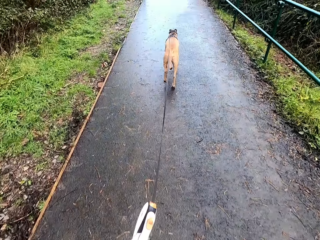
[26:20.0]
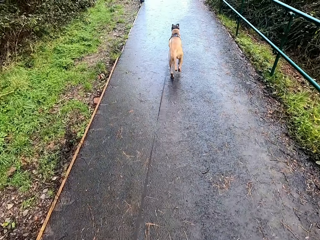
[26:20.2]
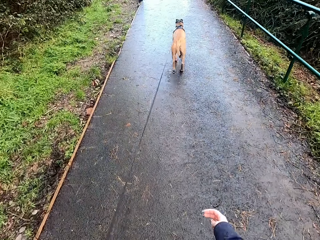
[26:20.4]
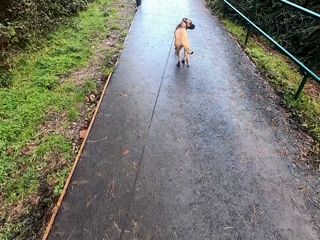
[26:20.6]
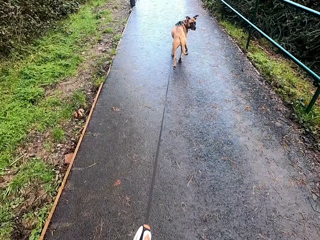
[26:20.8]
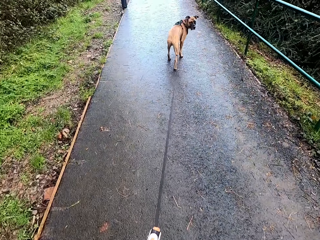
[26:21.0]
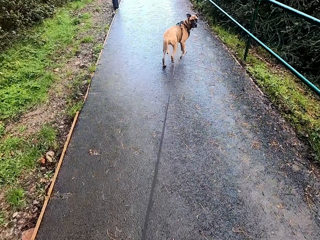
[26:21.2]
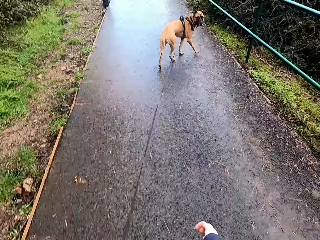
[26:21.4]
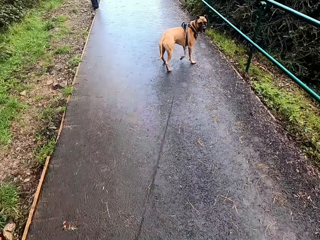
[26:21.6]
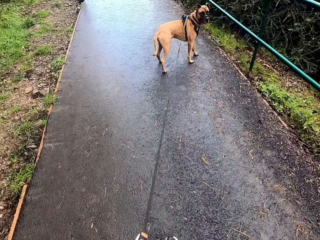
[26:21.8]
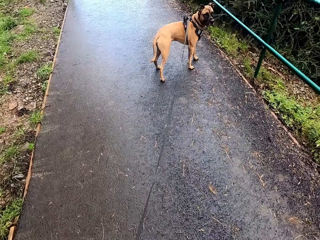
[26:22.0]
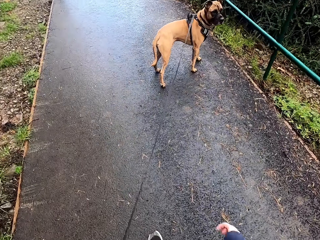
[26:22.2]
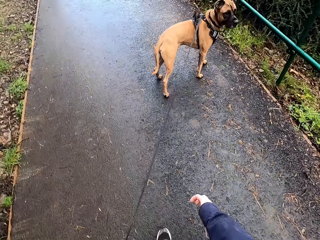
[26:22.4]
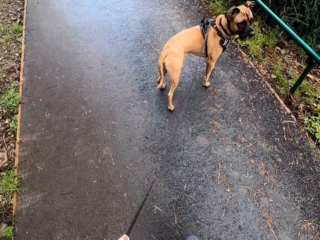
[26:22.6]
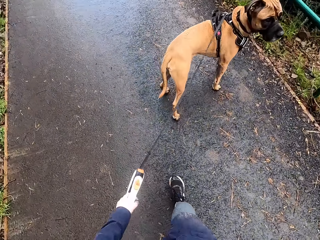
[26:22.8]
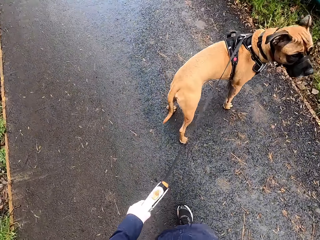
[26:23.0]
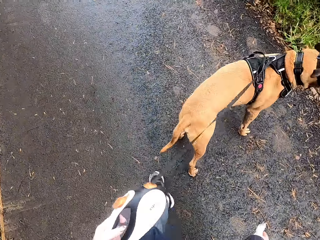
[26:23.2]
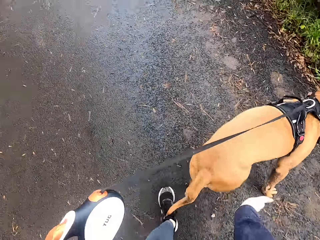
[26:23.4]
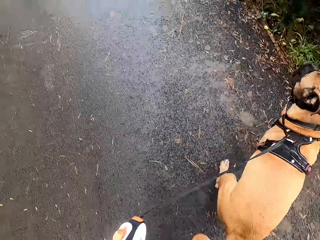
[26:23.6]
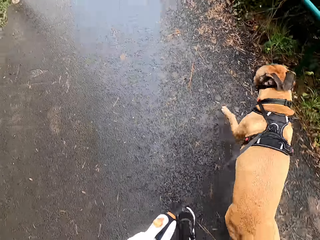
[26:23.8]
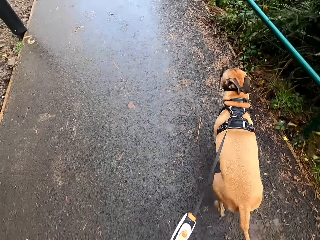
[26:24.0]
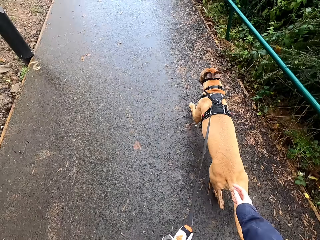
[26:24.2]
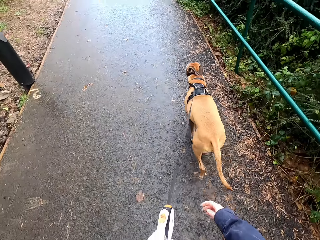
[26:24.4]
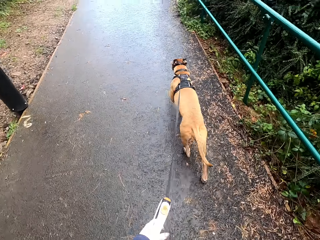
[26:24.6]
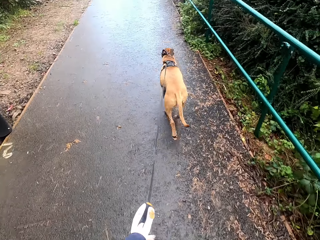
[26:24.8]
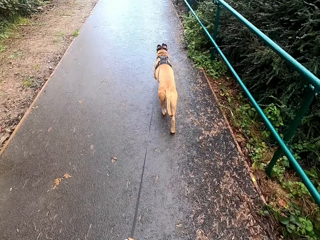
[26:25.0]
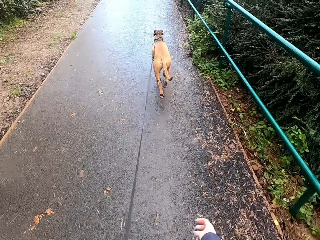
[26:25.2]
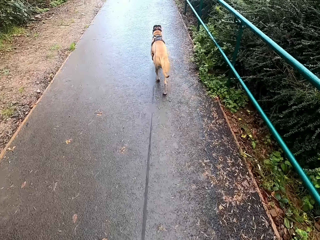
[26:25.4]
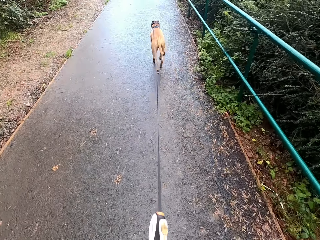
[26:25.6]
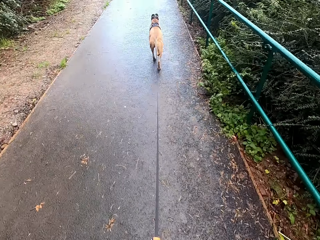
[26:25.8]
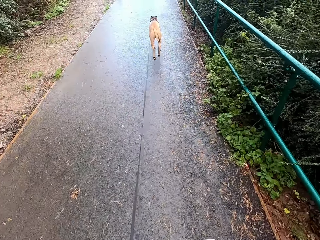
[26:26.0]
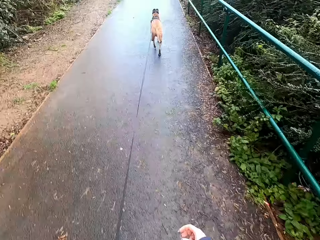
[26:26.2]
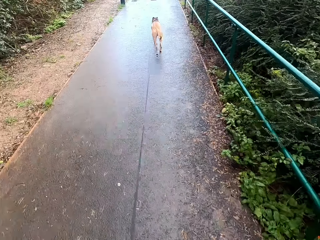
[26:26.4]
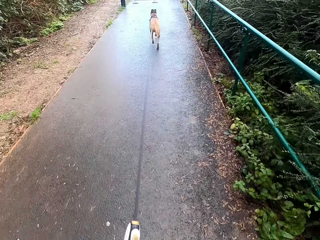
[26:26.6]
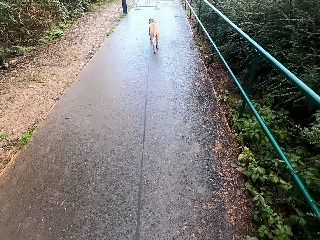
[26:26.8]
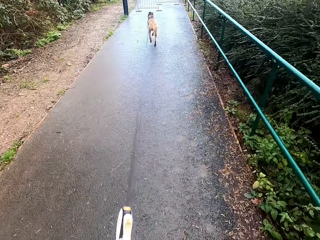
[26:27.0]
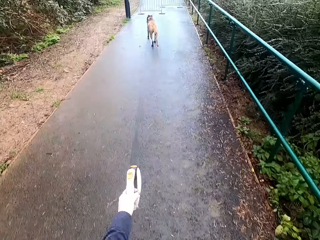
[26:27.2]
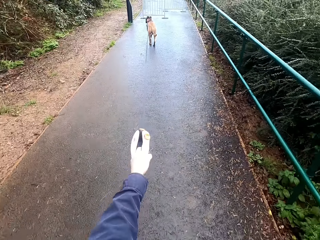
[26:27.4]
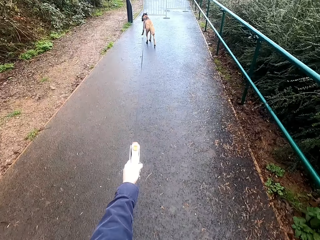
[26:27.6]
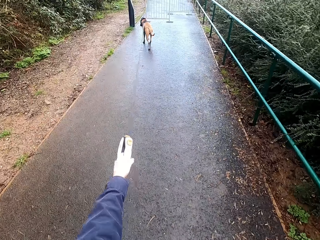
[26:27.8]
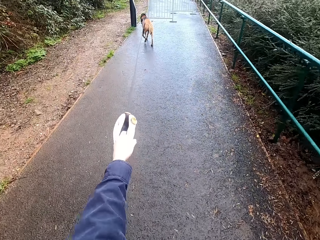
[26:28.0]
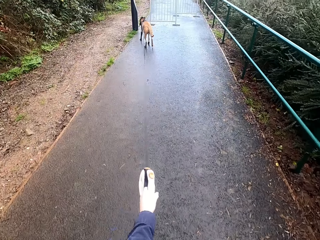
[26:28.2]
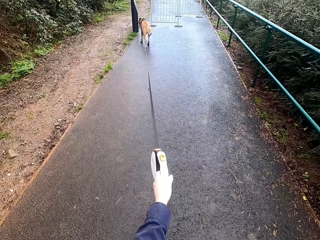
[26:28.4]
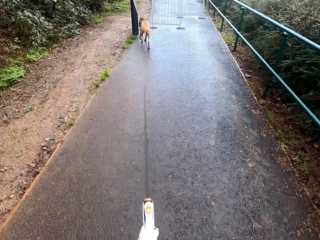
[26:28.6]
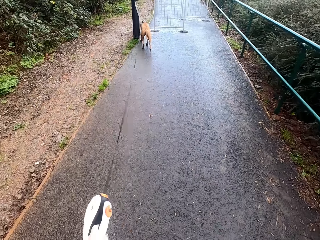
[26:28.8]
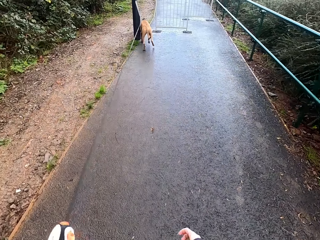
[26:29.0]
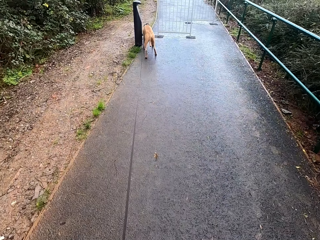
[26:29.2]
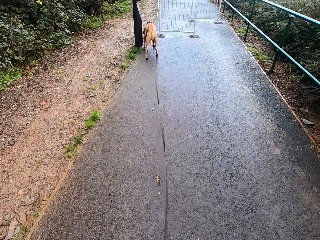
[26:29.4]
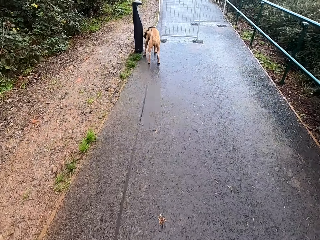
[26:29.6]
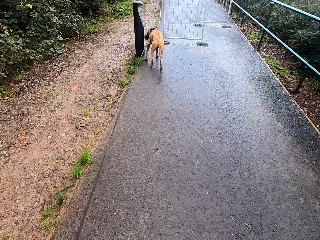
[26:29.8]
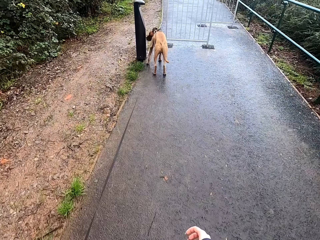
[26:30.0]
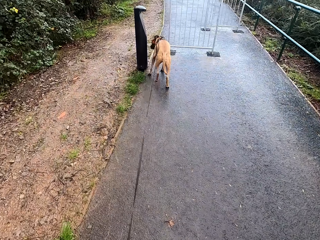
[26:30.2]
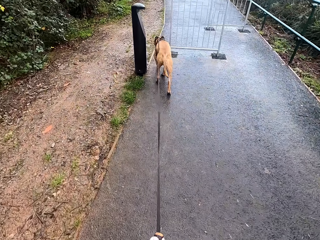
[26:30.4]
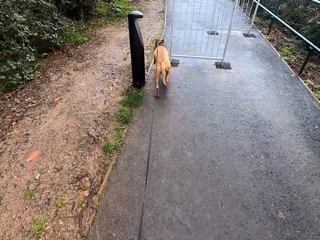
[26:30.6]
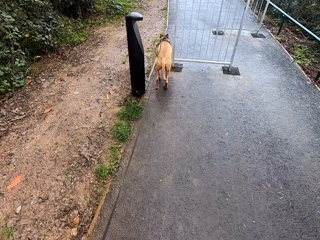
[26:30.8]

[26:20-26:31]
The camera wearer pats the dog's back with her right hand. She walks the dog with the dog leash in her left hand on the road pathway.

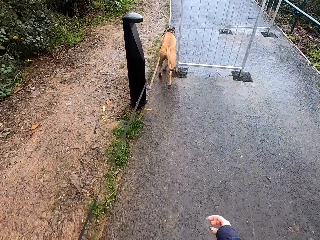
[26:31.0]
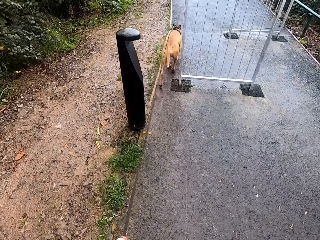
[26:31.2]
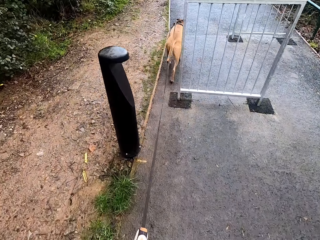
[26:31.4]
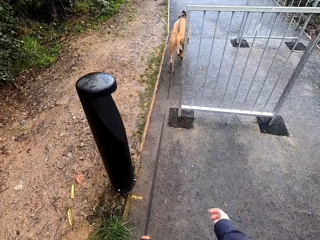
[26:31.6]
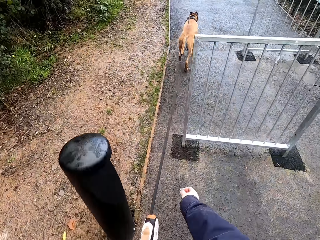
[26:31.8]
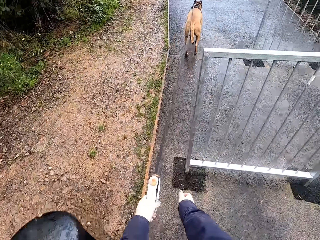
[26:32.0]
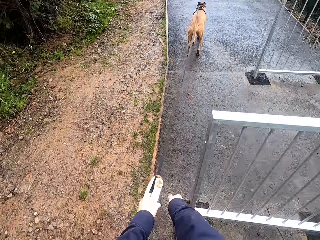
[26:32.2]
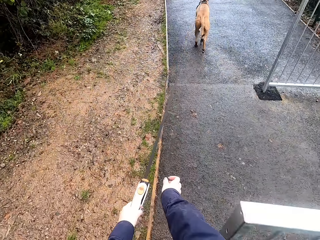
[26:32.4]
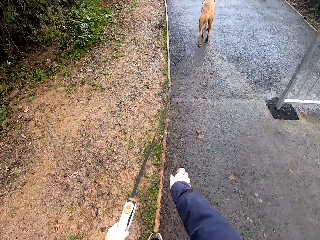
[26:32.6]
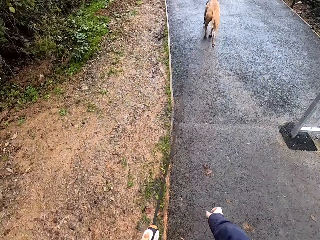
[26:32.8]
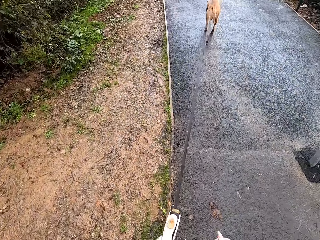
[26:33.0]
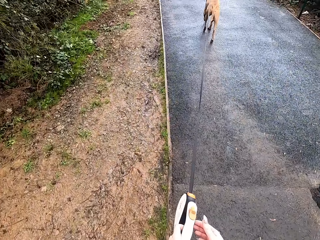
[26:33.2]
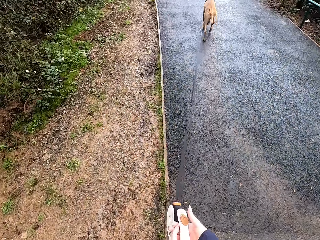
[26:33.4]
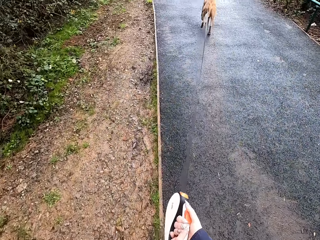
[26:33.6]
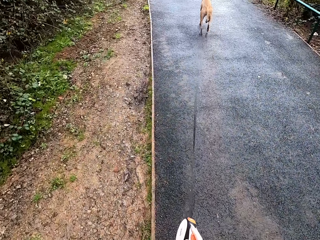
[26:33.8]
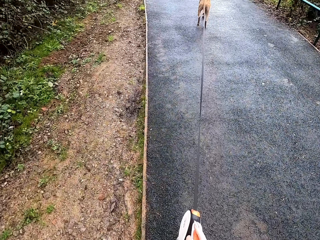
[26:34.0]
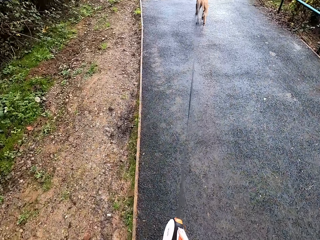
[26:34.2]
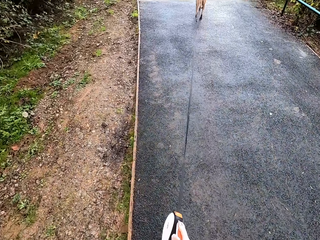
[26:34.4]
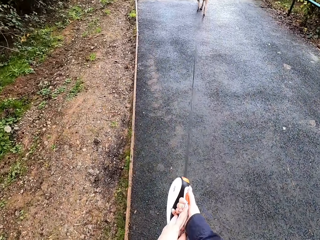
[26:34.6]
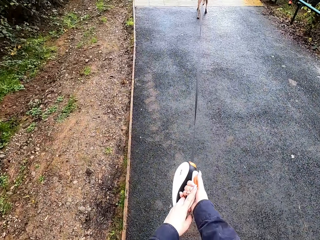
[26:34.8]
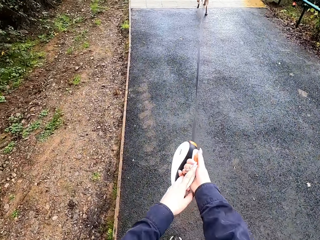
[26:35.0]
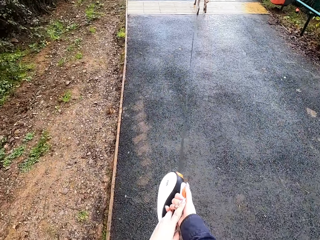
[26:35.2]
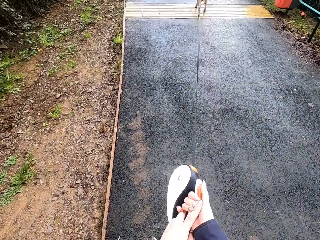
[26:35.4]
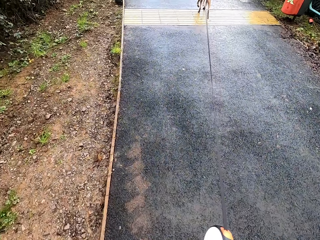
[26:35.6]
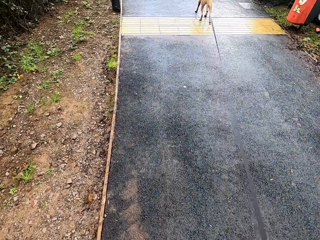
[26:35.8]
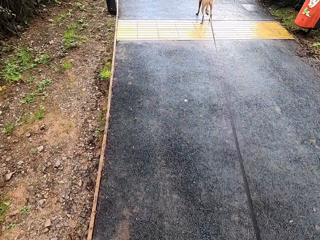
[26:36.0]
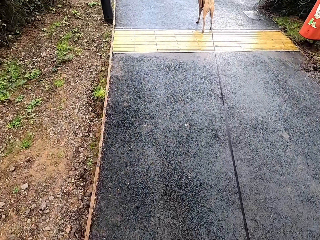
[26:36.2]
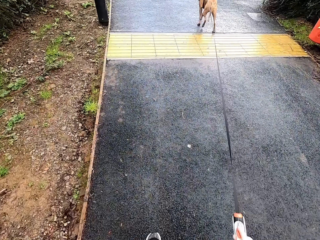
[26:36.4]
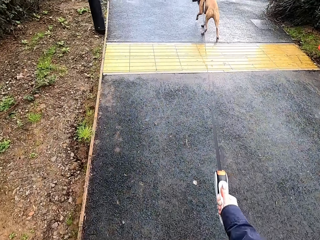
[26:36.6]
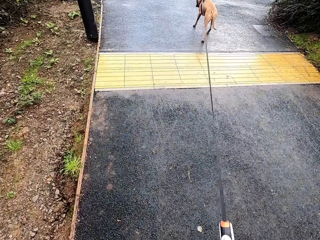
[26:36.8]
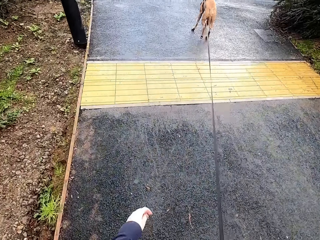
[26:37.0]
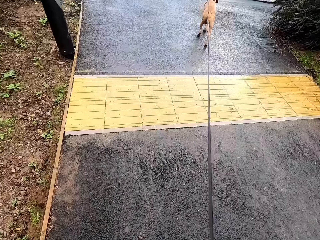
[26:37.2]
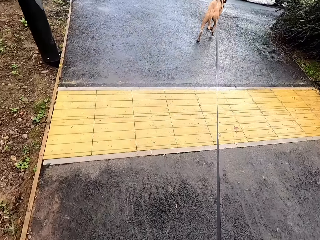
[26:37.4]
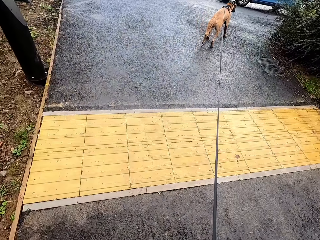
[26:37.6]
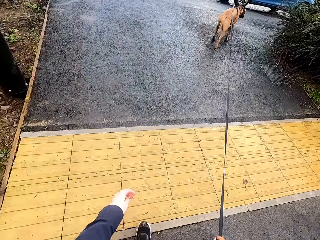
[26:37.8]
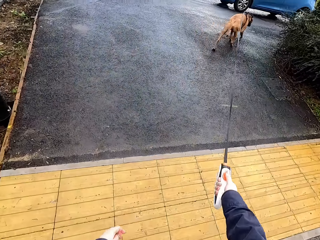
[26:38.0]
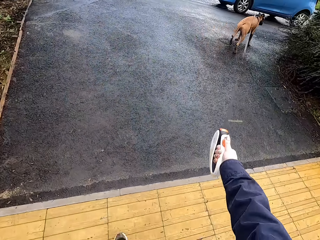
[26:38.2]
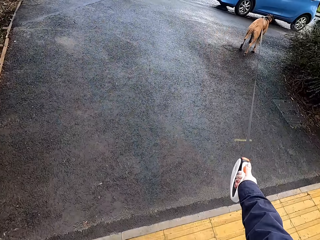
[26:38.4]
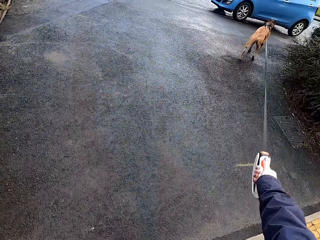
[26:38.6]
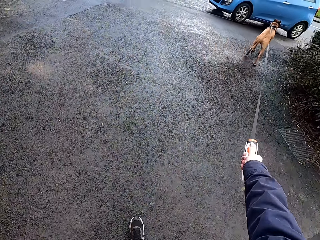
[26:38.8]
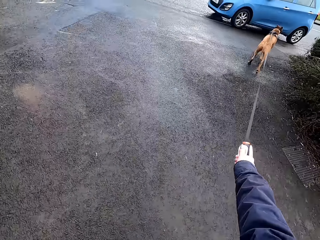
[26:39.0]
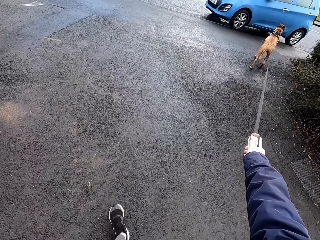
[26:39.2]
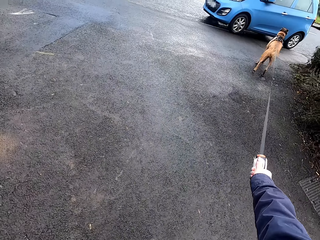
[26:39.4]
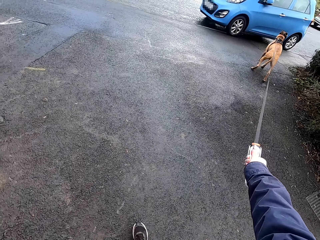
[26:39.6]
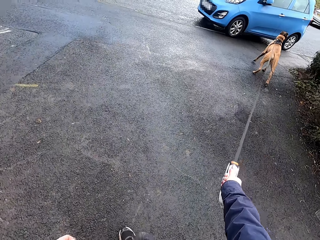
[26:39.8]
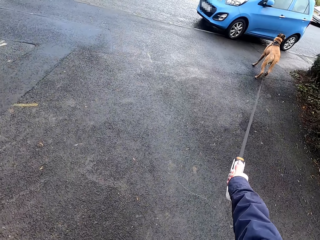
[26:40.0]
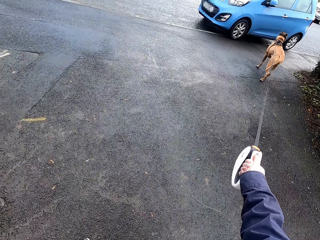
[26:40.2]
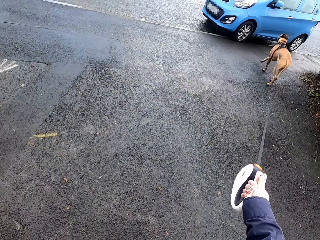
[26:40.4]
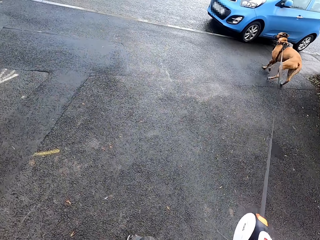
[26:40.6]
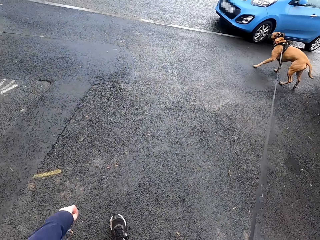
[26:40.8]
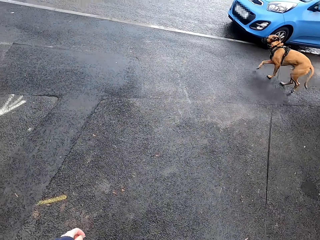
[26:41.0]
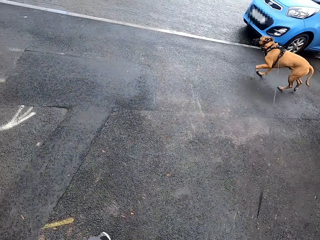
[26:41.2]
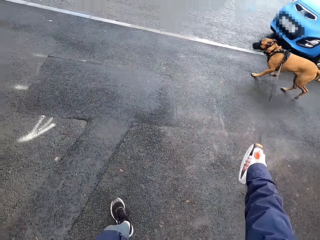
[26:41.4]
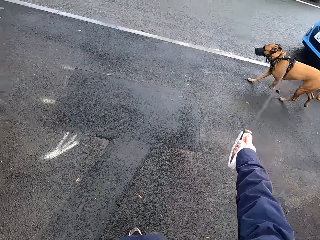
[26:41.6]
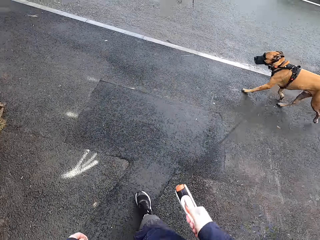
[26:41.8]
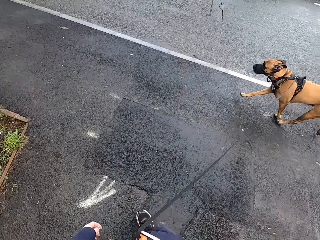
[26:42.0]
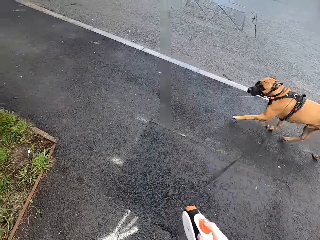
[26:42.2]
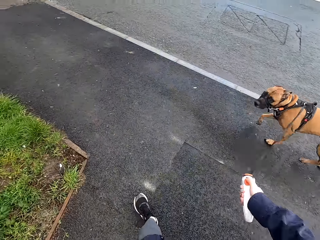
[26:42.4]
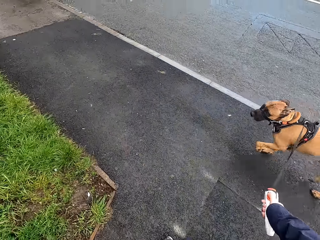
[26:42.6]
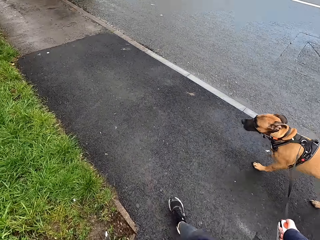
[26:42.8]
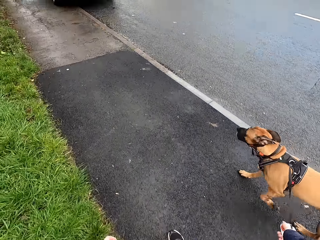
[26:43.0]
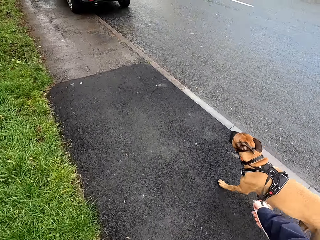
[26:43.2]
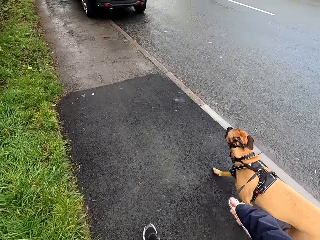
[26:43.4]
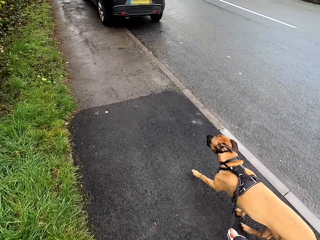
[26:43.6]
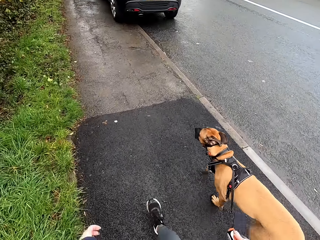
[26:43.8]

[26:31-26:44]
The camera wearer walks the dog with the dog leash in both hands on the road pathway. She walks the dog with the dog leash in her right hand on the road pathway. She walks the dog with the dog leash in her right hand on the road pathway again.
